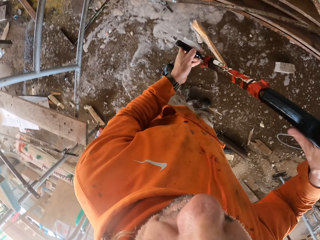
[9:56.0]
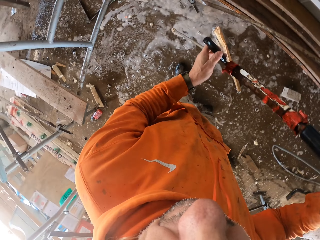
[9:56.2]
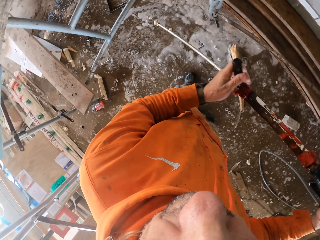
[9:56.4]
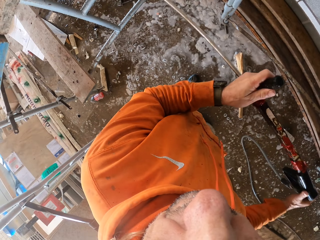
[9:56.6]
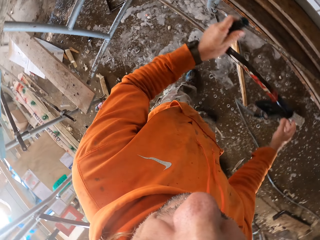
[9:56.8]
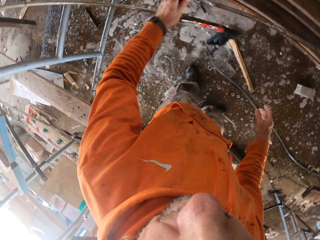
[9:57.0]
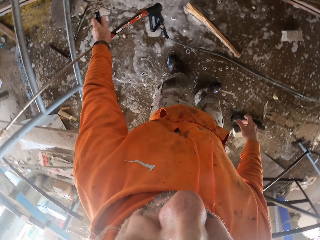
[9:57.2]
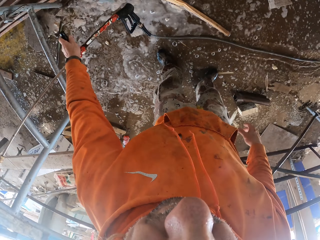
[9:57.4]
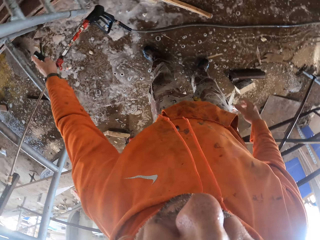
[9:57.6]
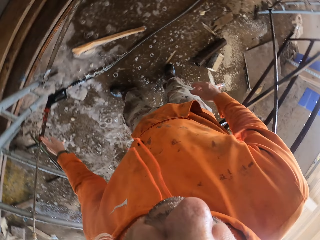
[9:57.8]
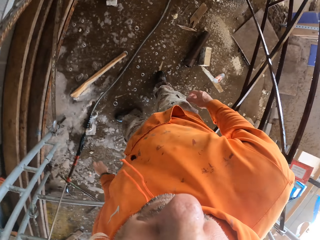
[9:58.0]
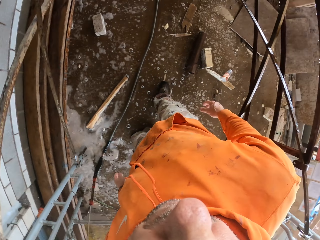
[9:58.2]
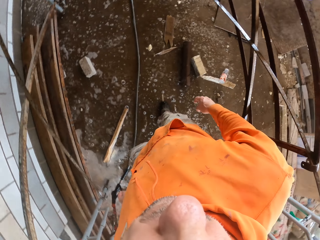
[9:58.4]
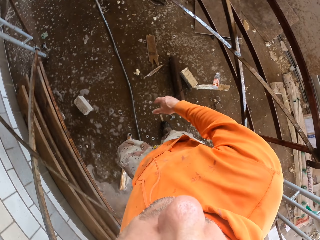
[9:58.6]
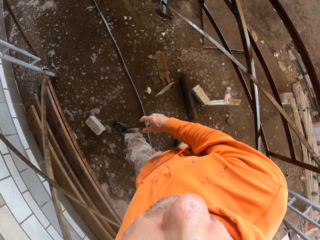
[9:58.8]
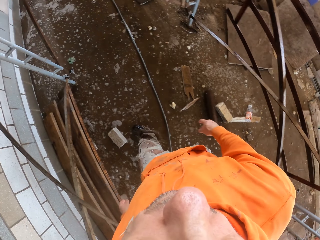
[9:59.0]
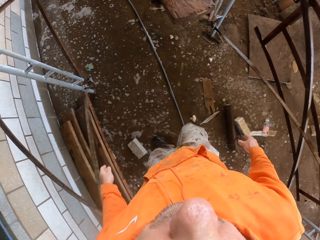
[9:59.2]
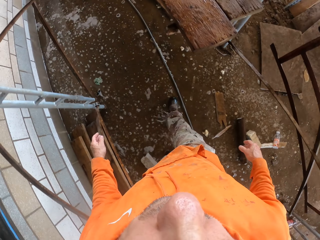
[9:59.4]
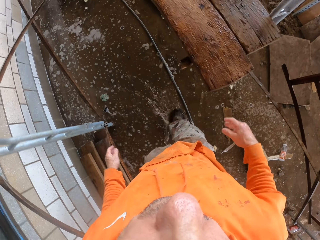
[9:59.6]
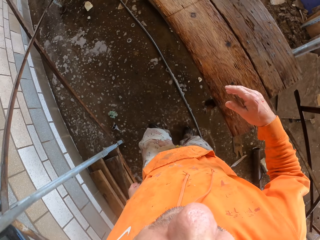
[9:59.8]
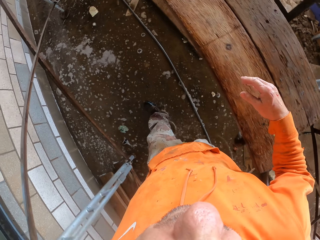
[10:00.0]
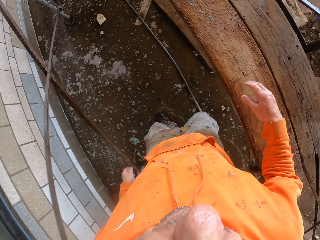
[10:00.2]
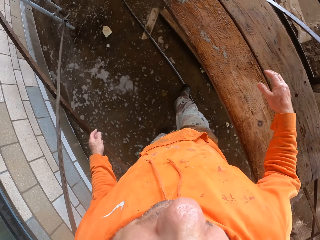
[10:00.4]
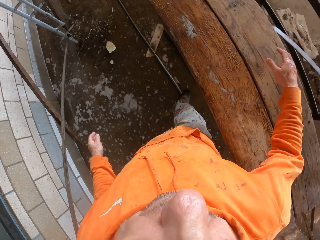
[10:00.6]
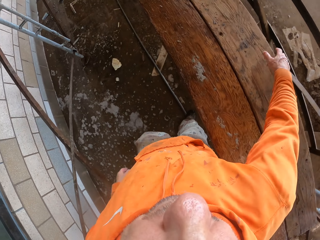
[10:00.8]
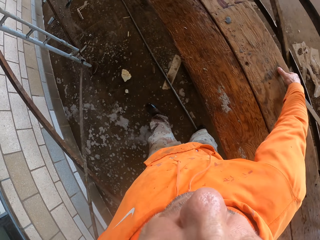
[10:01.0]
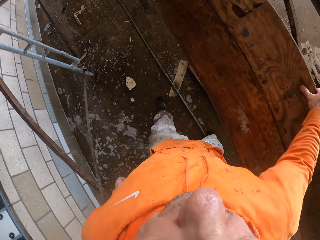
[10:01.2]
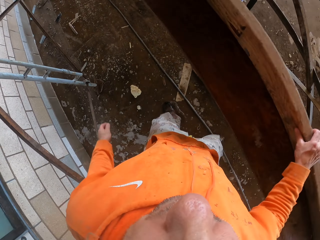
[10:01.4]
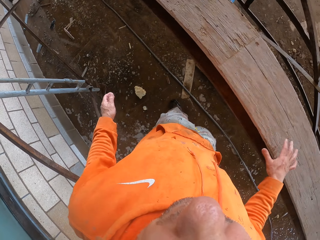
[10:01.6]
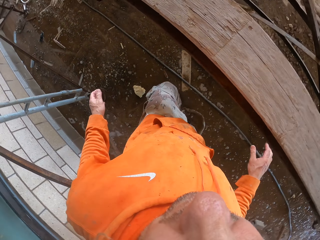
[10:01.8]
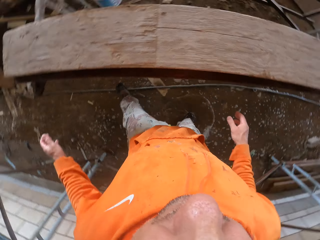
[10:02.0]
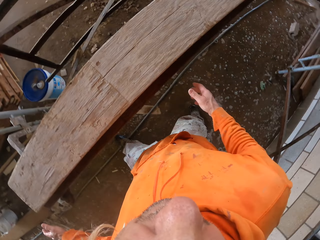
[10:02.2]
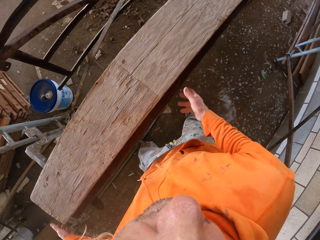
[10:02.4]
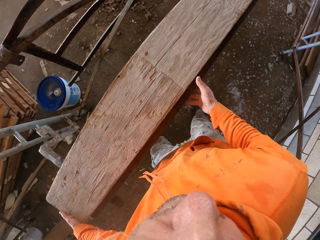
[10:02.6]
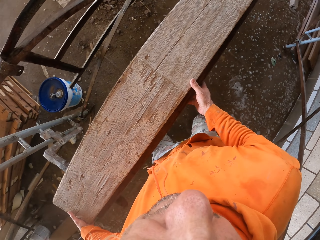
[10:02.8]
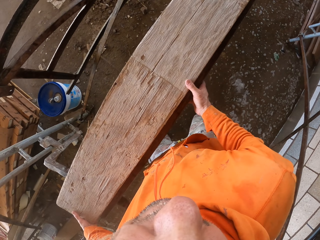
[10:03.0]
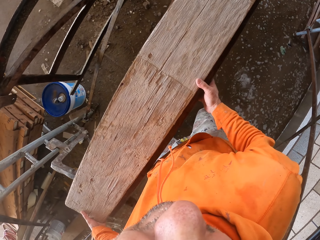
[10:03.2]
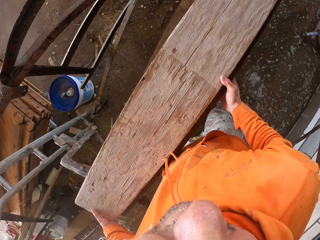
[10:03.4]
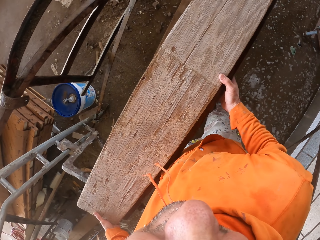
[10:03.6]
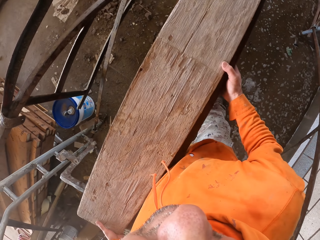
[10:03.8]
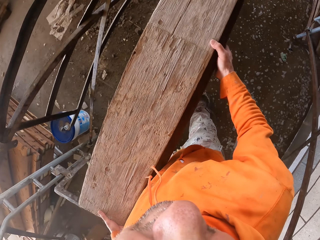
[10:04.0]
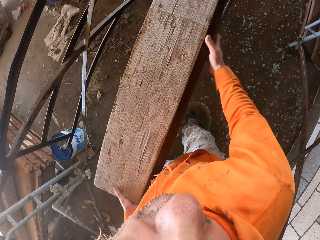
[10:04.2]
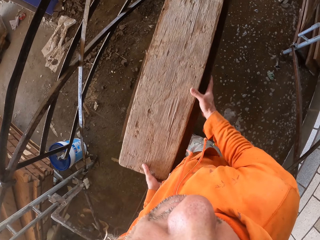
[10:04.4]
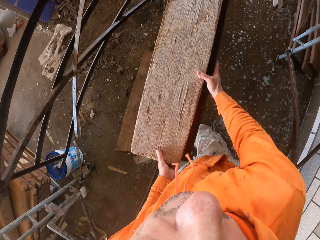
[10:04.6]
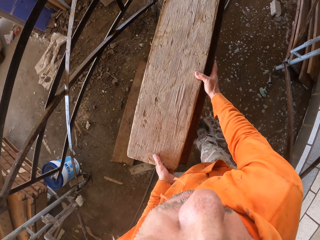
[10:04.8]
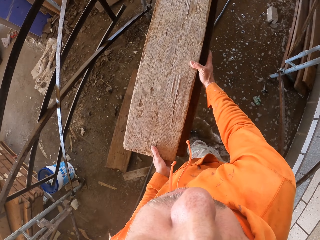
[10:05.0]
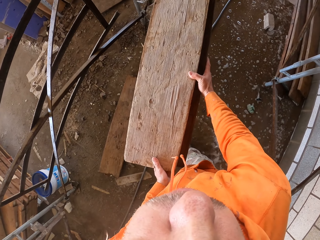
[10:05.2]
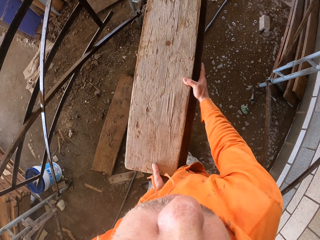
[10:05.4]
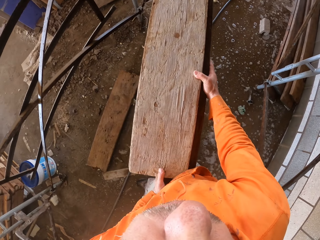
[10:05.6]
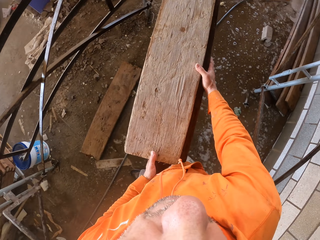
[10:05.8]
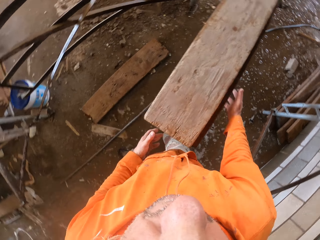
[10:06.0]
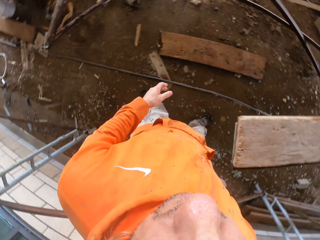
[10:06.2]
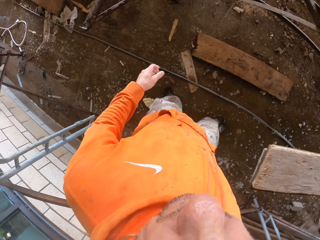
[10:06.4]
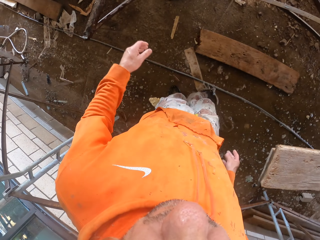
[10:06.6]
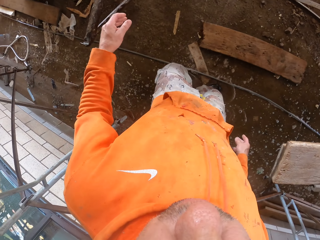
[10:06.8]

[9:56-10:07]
The camera wearer puts the pressure washer gun down. They move around. They bend the wood. They move the wood. They push the wood.

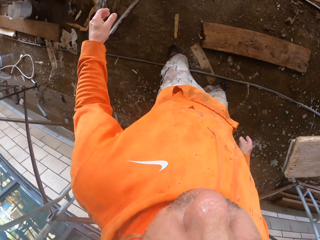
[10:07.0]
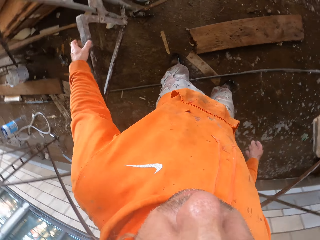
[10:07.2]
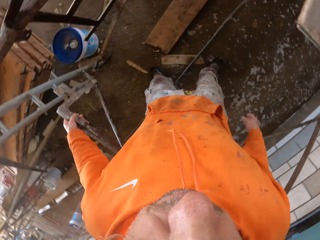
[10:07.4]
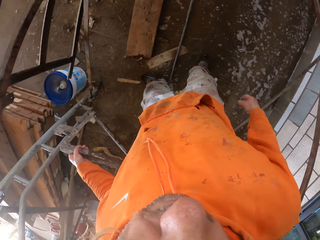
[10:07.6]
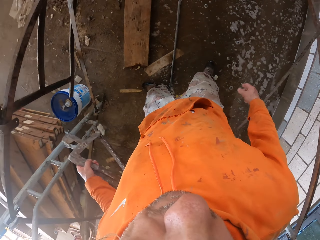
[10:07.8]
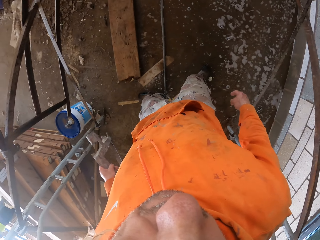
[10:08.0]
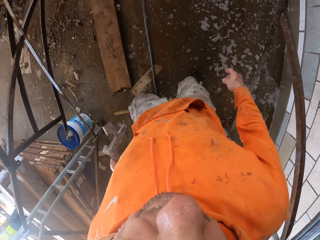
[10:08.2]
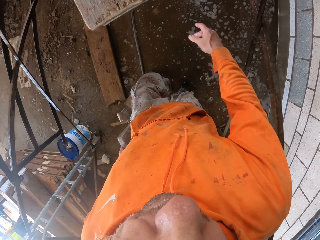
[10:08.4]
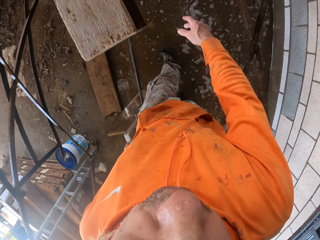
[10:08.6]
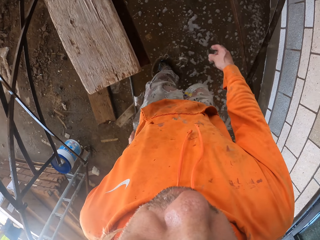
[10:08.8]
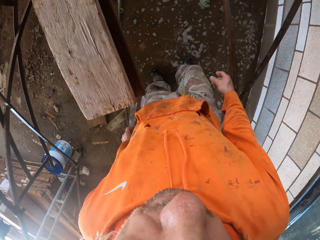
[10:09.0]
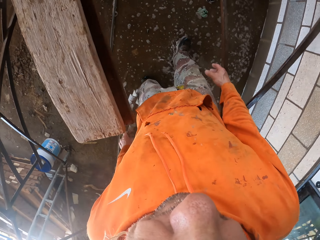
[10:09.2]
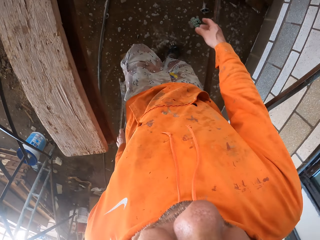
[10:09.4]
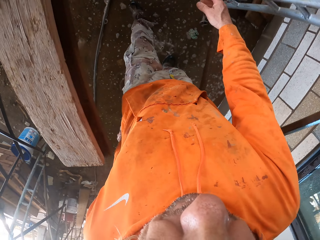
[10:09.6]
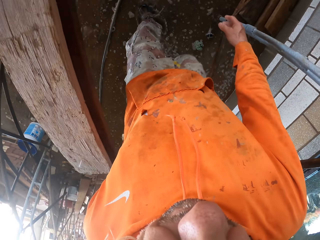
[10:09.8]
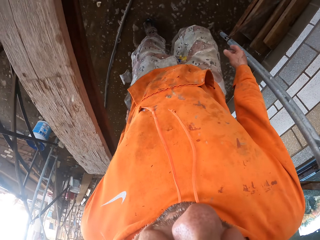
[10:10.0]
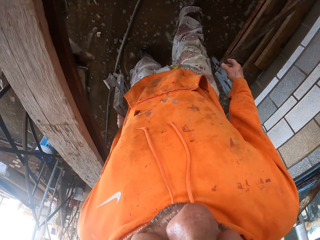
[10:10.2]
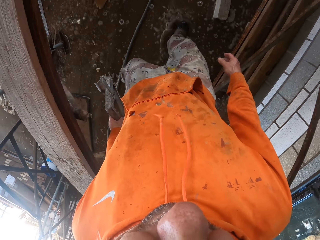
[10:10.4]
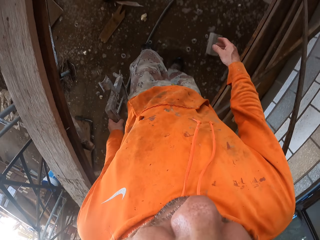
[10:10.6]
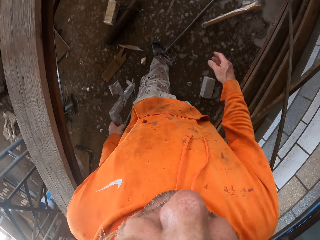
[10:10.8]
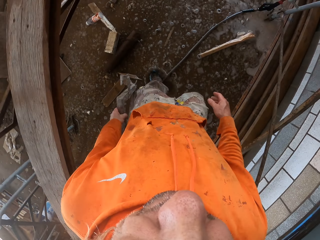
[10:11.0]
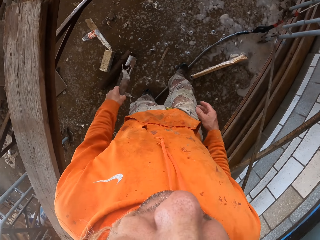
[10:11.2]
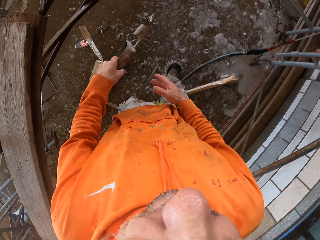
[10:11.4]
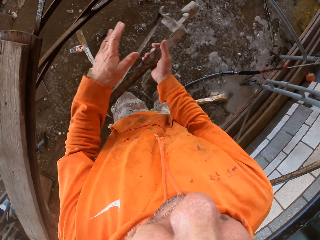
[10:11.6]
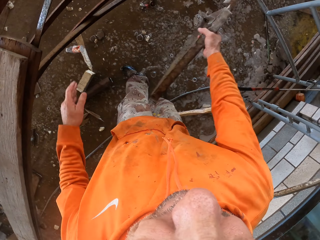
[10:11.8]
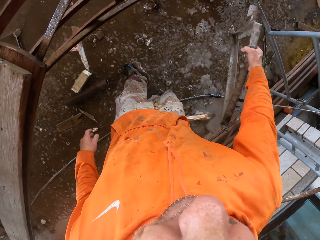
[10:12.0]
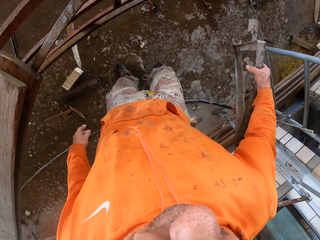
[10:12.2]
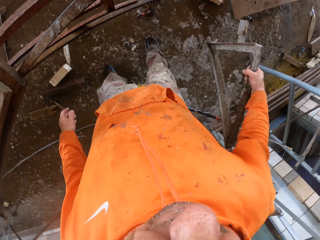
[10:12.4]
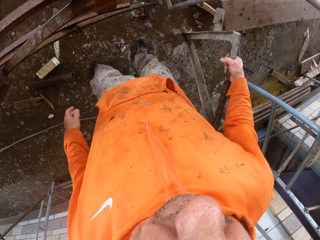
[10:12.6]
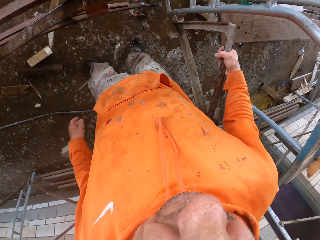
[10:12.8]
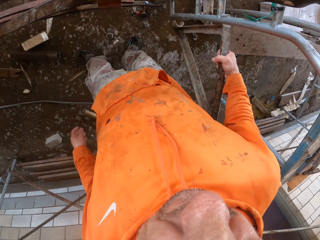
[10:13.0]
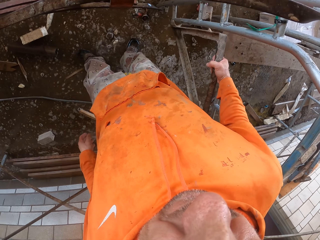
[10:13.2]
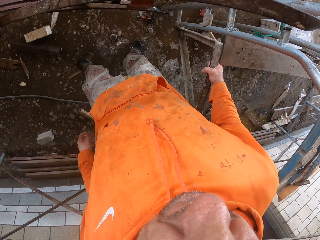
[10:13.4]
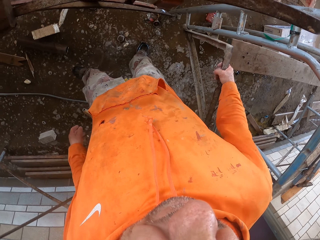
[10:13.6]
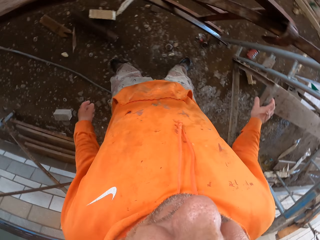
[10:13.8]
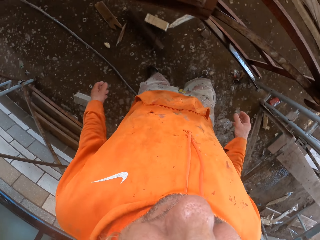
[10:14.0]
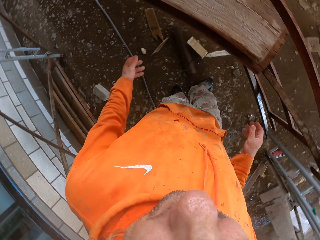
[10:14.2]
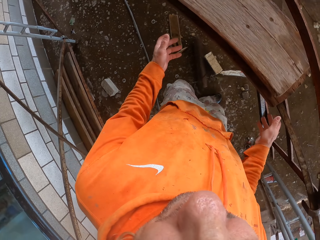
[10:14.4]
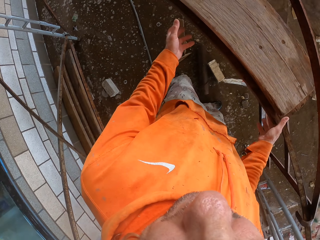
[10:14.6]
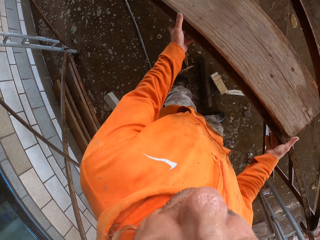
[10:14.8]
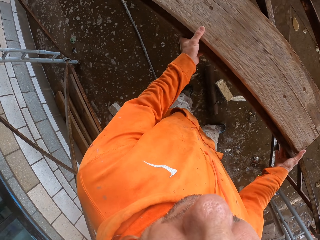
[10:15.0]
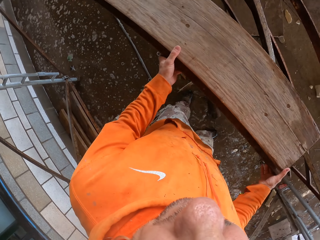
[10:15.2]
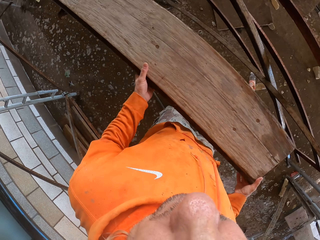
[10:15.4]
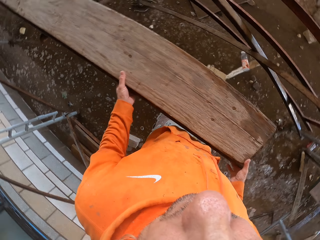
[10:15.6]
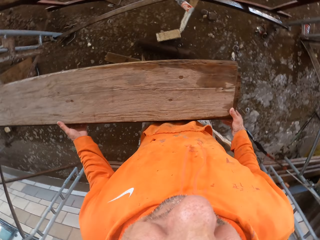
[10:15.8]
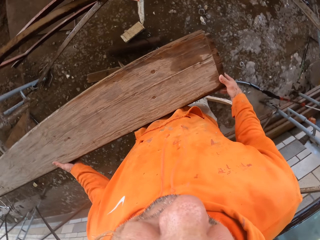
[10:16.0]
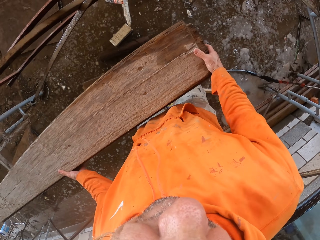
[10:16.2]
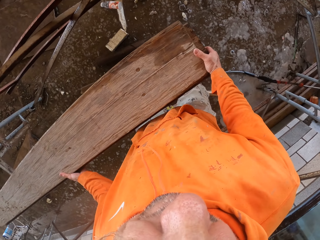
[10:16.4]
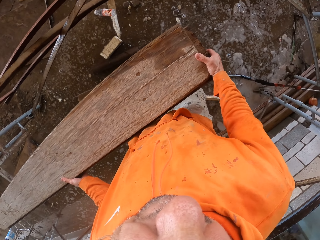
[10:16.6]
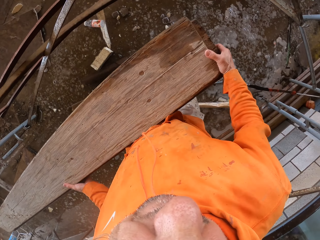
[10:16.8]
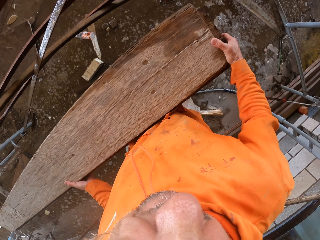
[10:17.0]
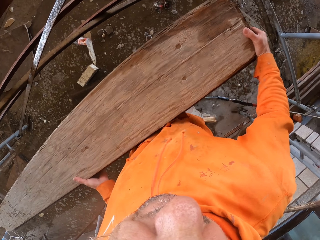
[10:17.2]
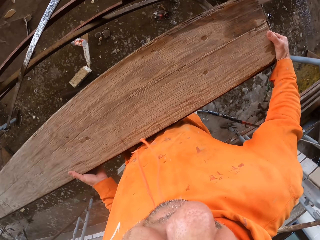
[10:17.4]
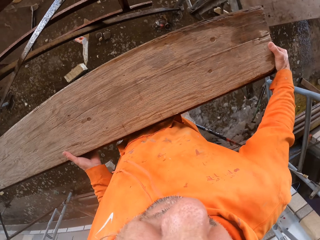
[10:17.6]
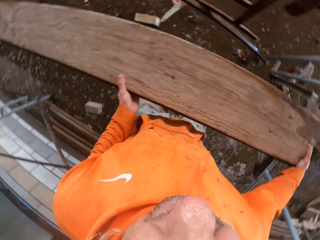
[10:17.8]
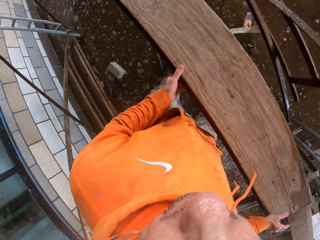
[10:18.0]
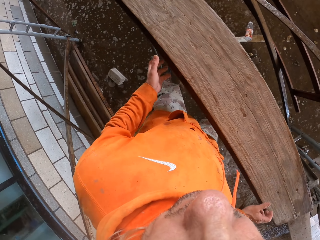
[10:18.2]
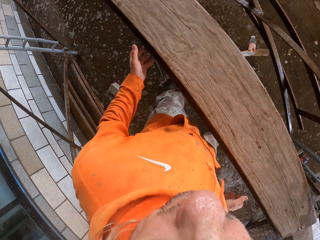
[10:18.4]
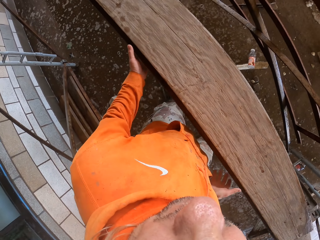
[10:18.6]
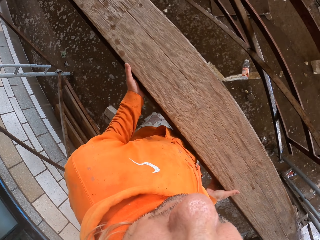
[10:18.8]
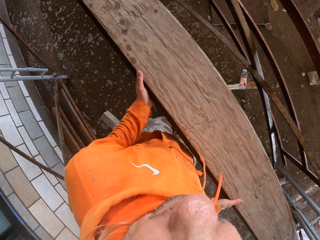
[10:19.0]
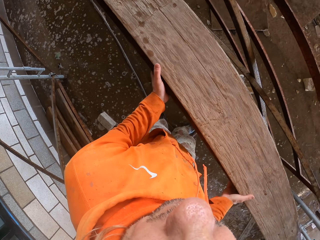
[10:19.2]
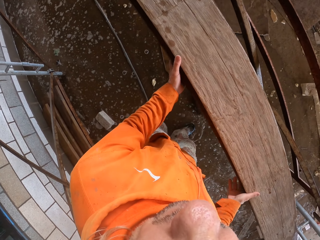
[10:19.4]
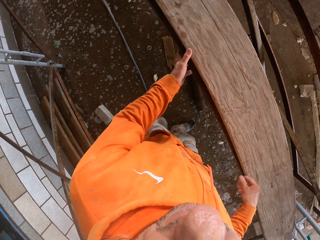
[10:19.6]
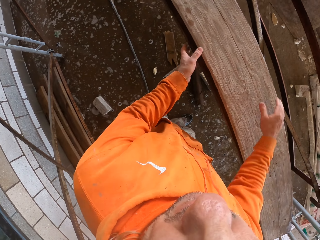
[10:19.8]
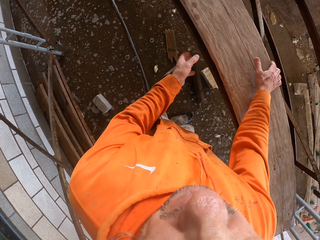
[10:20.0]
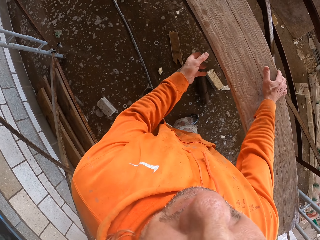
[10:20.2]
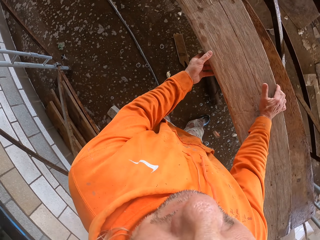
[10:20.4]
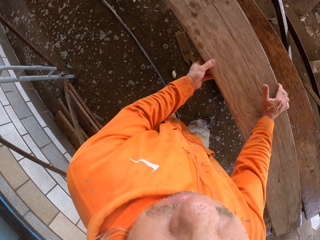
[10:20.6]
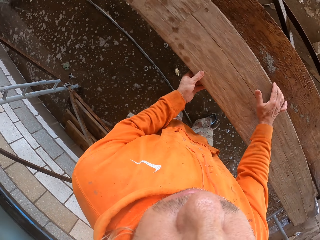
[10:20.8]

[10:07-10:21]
The camera wearer picks up a metal. He walks. He moves the metal to his right hand. He hangs the metal on a rod. He puts down the metal. He moves the wood.
